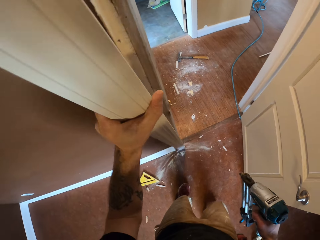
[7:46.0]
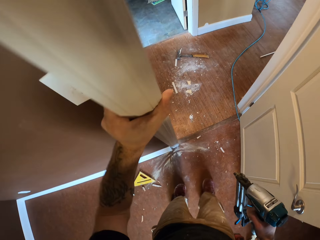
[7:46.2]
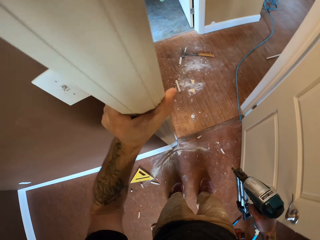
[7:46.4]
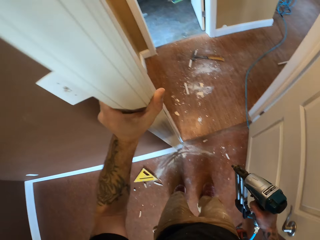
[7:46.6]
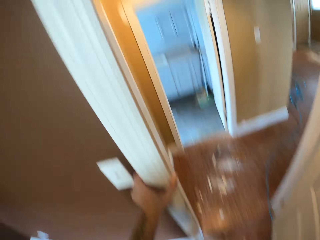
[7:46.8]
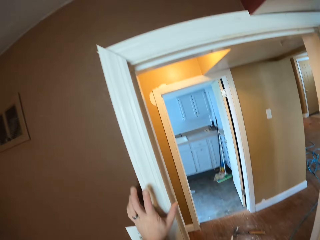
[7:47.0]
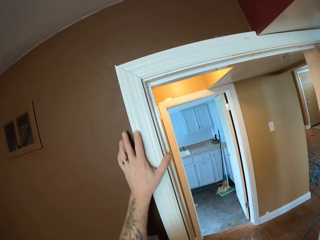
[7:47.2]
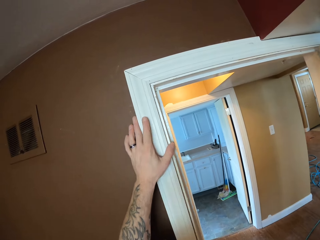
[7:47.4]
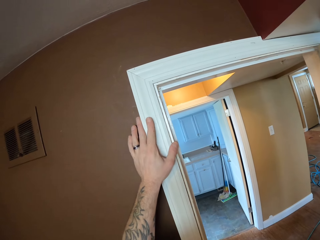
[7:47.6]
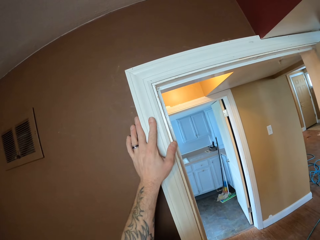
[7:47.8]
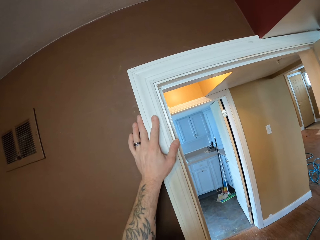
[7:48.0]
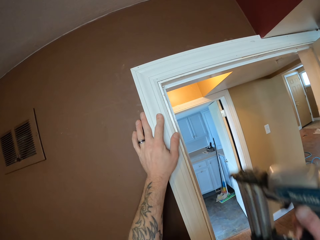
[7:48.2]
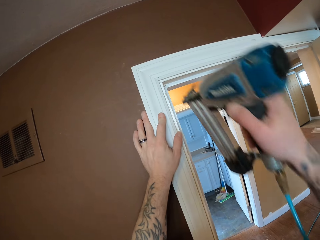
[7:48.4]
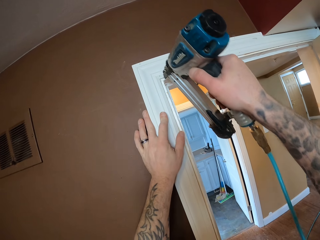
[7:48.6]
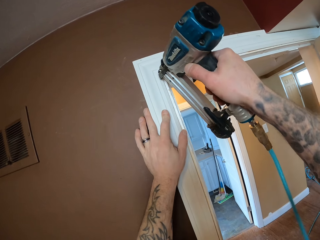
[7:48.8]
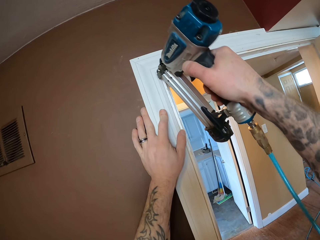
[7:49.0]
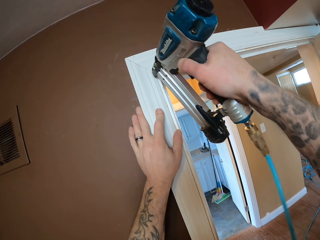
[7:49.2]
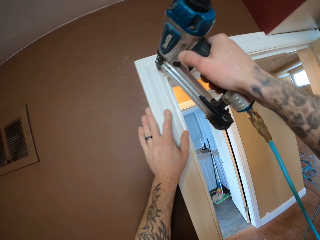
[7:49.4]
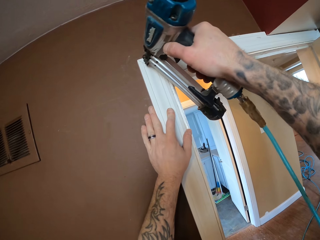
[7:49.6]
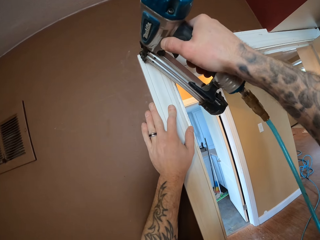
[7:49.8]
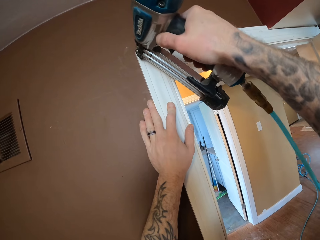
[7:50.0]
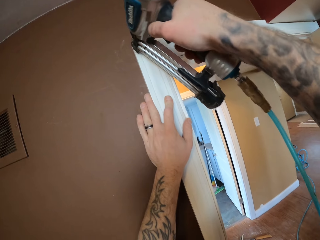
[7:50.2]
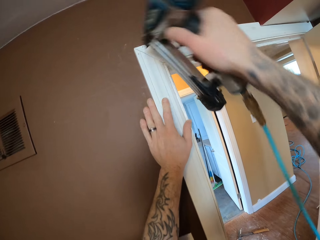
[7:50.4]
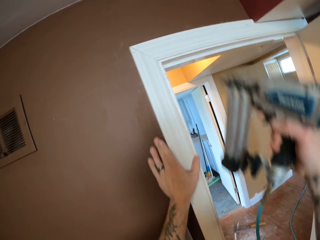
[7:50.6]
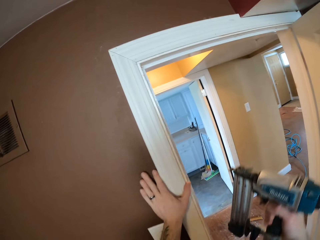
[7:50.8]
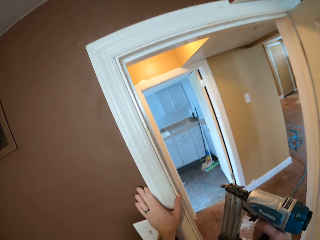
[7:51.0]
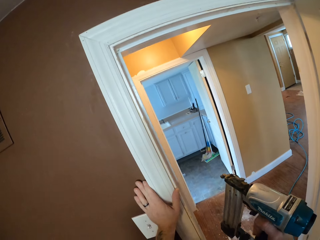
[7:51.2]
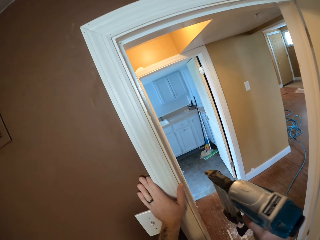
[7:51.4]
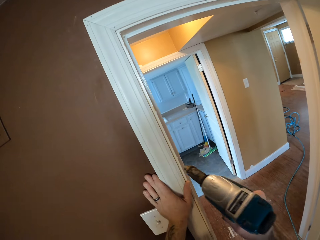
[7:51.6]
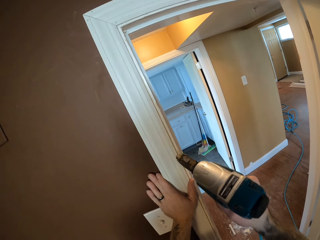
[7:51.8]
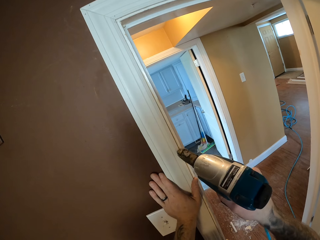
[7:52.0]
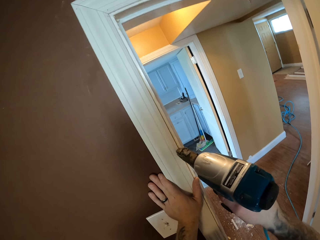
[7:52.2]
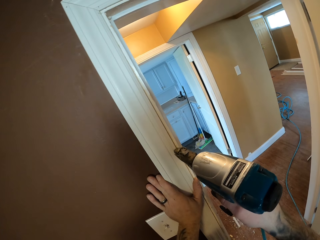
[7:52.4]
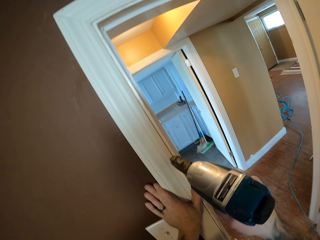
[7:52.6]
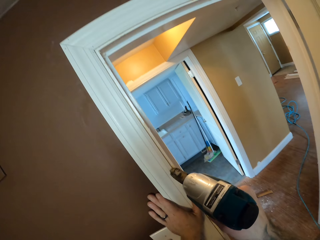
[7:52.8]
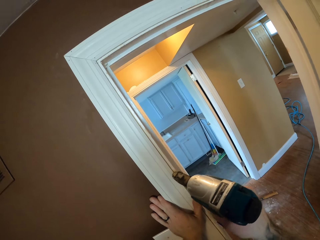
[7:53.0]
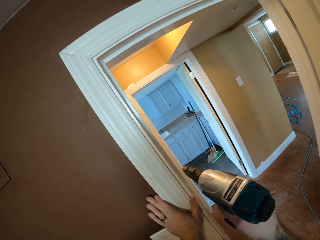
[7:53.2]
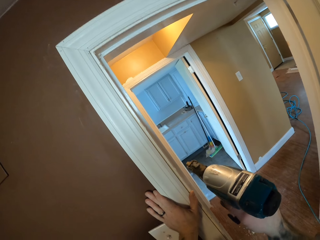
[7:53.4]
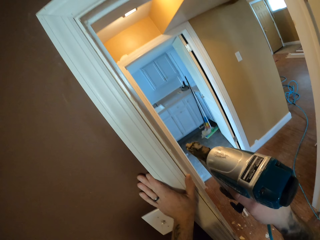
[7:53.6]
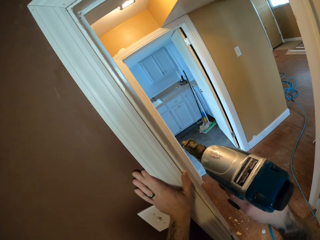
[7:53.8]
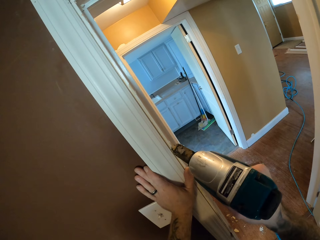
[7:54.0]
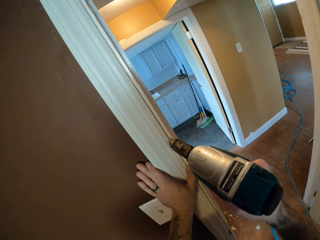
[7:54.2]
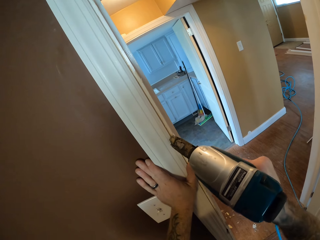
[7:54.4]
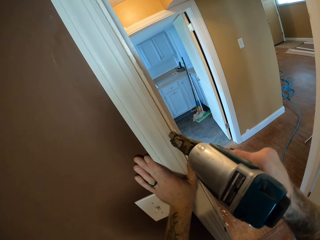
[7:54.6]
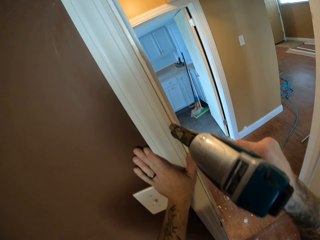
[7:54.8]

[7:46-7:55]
The camera wearer fixes the wooden strip on the door frame. They stick the wooden strip on the door frame with the nail gun.

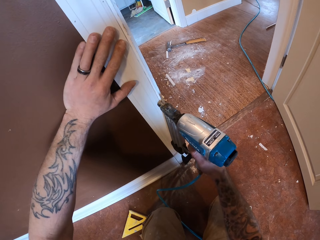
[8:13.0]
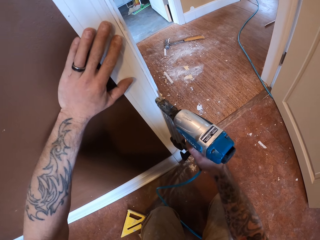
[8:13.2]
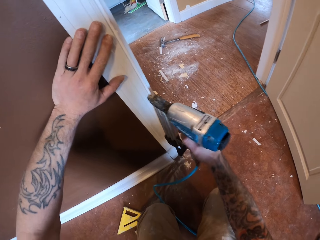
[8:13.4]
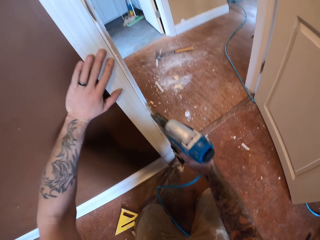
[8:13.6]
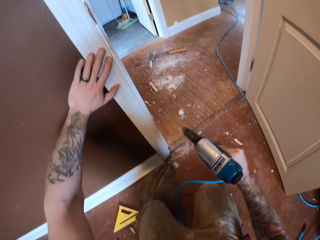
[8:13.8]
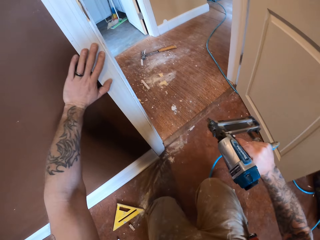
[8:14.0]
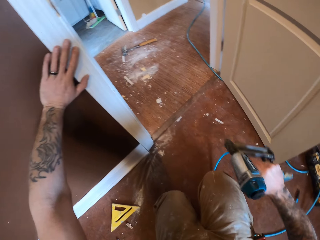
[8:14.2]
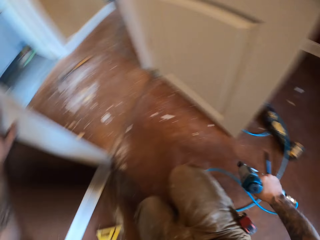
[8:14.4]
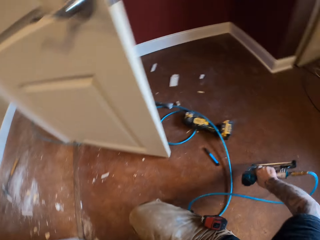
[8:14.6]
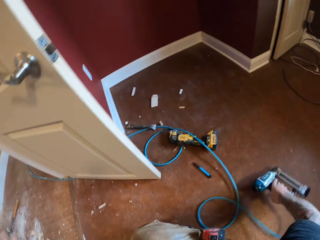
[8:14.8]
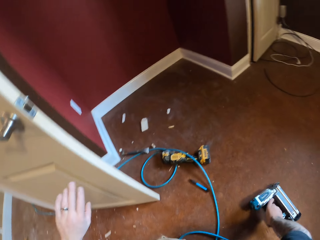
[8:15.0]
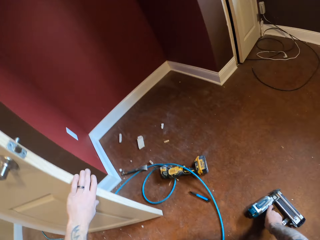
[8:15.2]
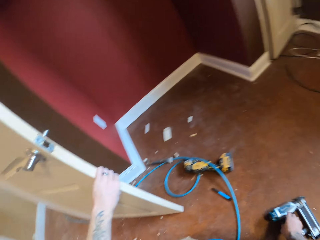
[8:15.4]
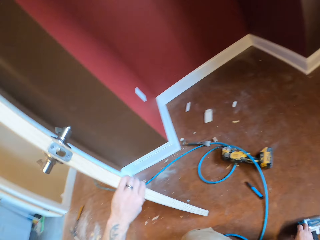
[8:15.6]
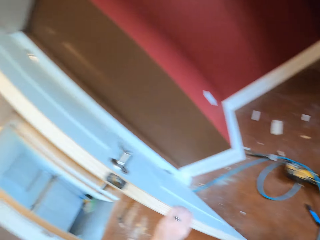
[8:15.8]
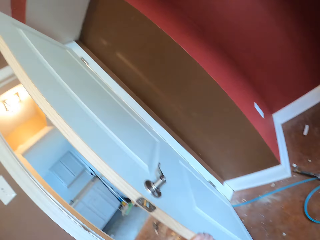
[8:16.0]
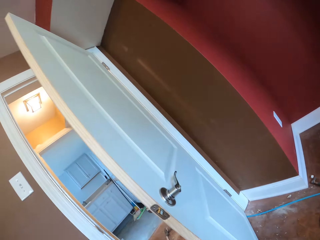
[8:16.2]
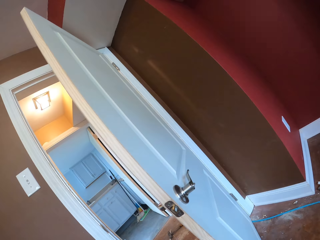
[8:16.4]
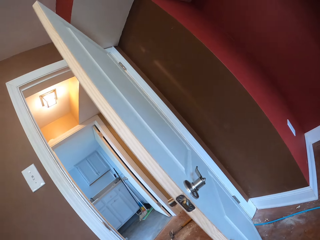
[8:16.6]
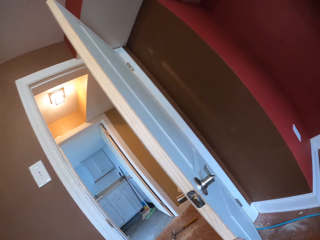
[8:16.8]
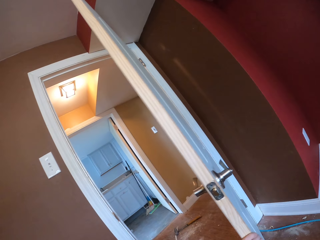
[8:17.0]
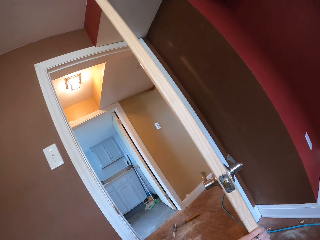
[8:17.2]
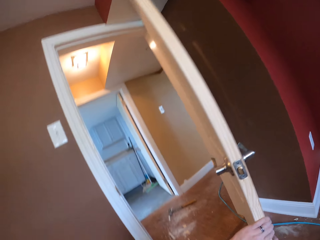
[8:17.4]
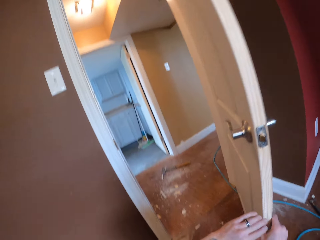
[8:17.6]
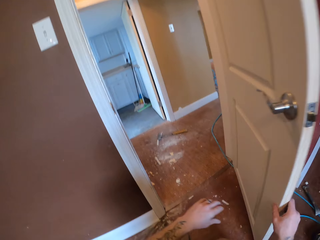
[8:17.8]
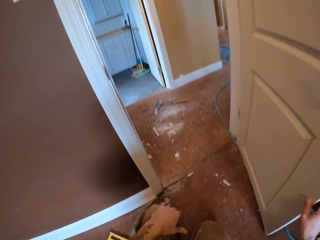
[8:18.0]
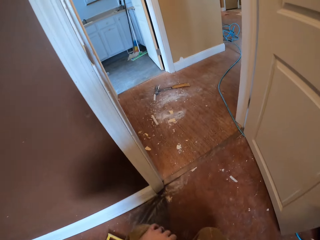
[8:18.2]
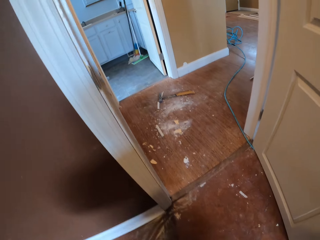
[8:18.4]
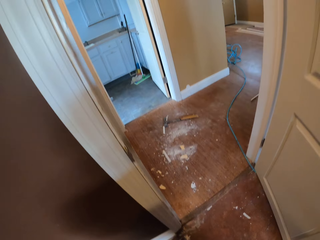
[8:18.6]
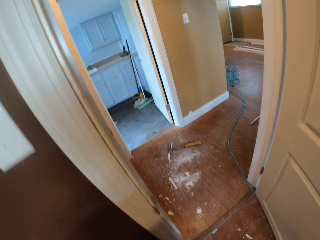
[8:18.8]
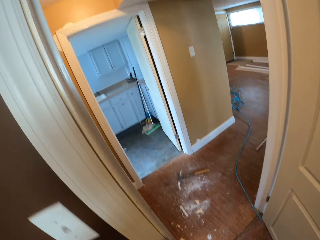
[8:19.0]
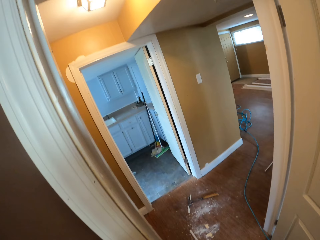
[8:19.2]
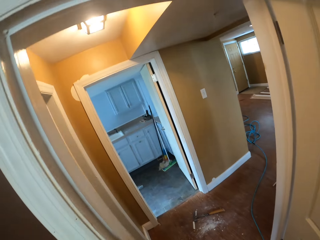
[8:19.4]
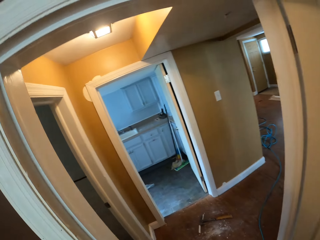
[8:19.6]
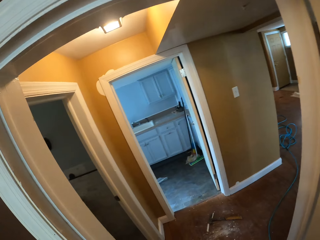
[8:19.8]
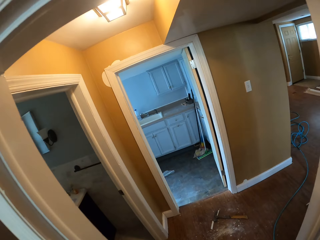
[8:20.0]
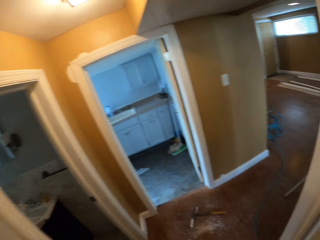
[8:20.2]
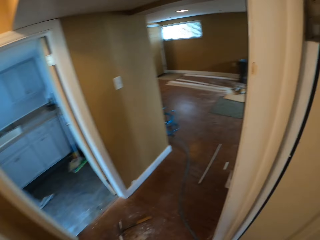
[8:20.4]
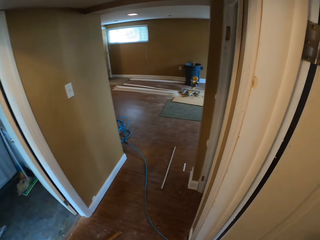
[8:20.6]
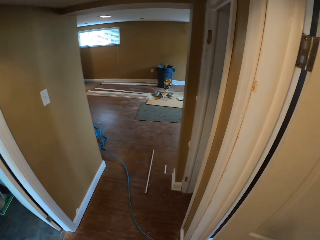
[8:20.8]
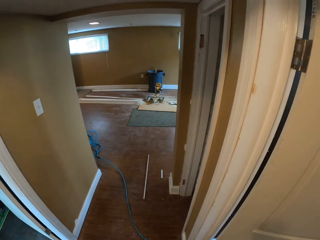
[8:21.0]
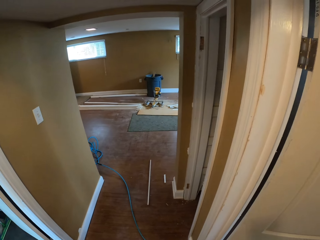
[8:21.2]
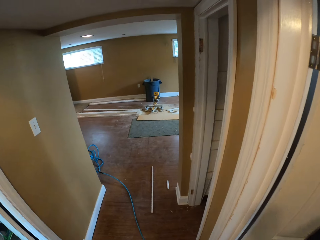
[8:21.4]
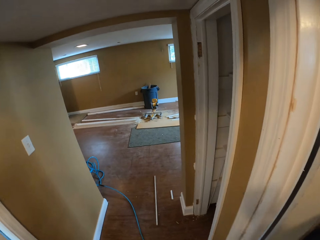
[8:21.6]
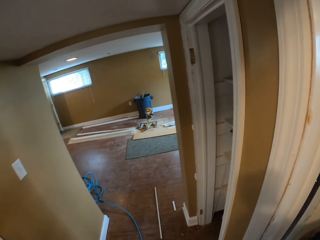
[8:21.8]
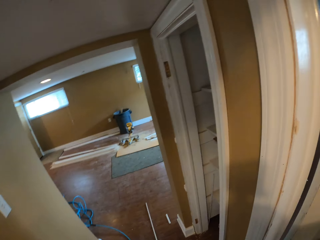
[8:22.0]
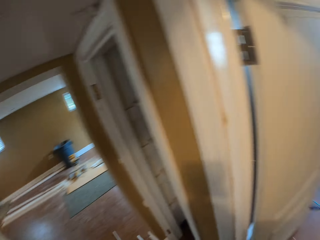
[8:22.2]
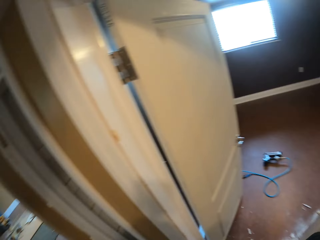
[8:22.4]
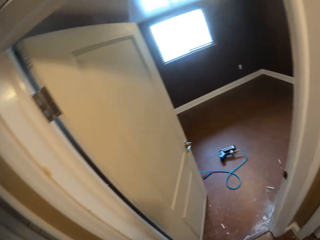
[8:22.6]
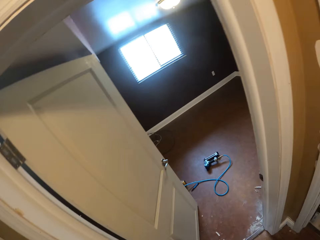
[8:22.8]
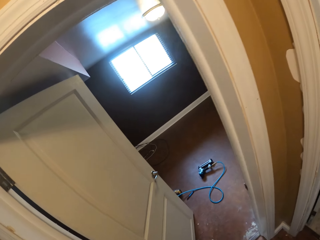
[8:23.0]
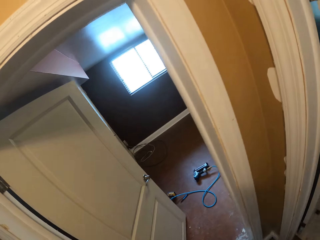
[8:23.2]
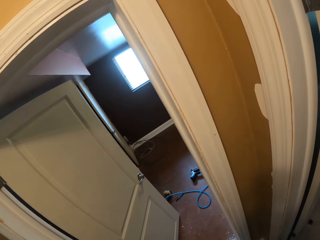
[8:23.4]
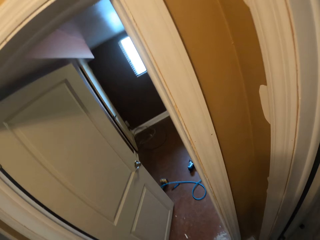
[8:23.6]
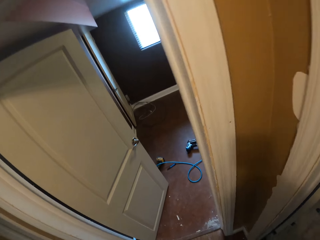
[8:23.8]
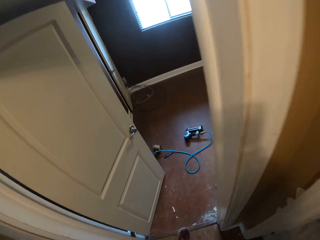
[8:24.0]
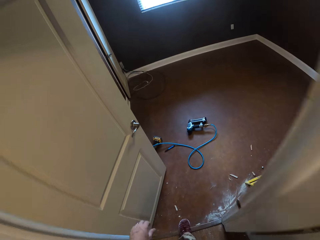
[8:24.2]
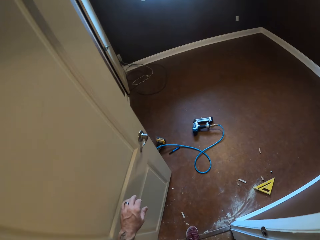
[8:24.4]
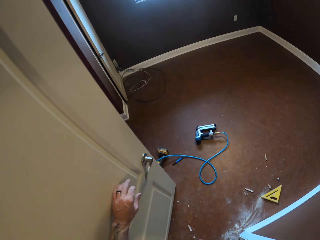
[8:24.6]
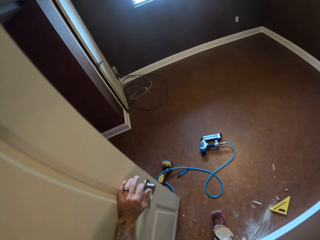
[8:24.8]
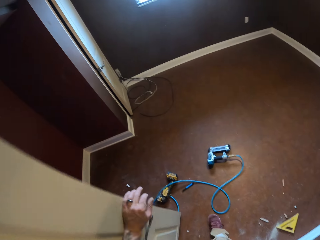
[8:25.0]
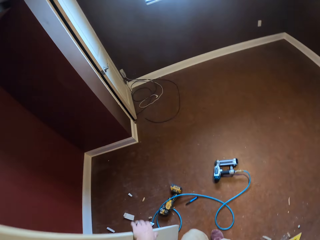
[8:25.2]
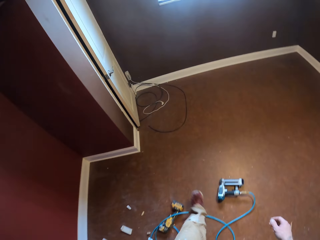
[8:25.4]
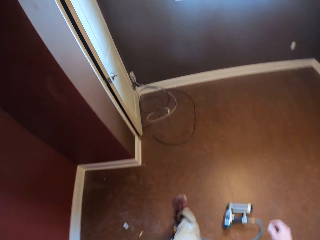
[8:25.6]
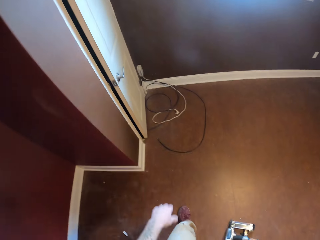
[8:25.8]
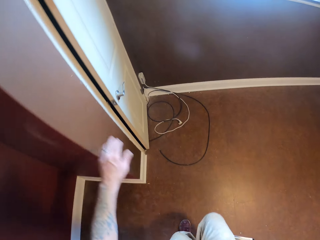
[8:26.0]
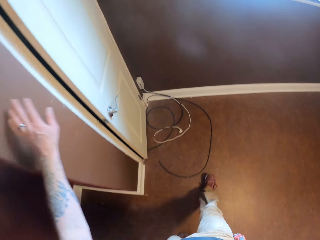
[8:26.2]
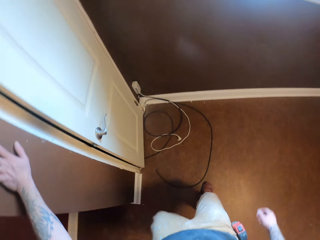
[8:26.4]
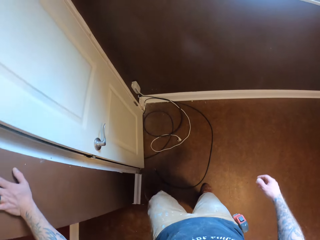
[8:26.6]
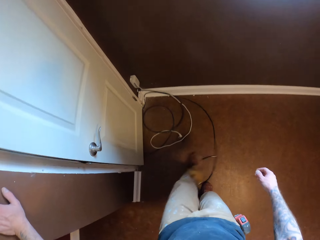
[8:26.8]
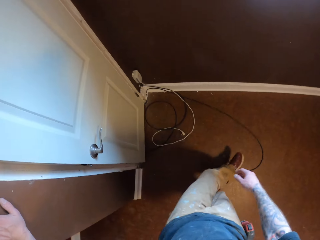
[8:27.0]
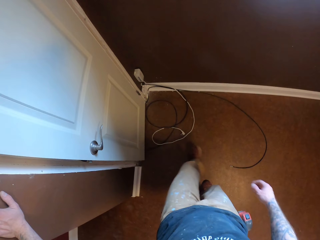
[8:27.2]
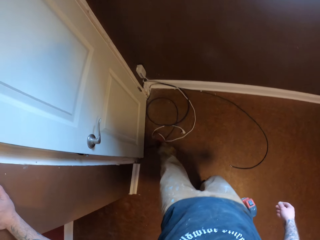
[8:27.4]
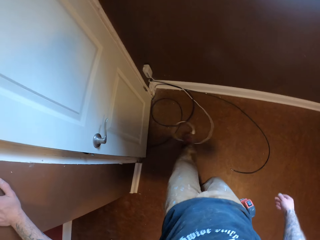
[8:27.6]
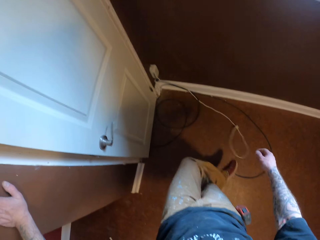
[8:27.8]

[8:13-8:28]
The camera wearer drops the nail gun on the floor. He swings the door. He touches the door. He walks, turns and walks. He touches the door. He touches the wall. He moves the wires on the floor with his leg.
